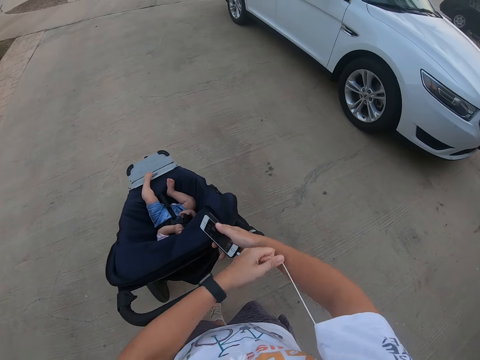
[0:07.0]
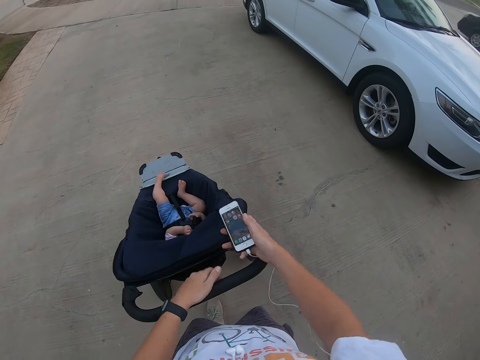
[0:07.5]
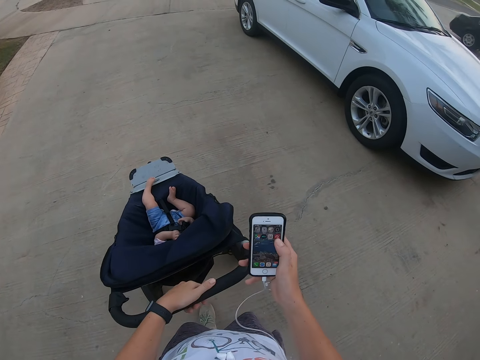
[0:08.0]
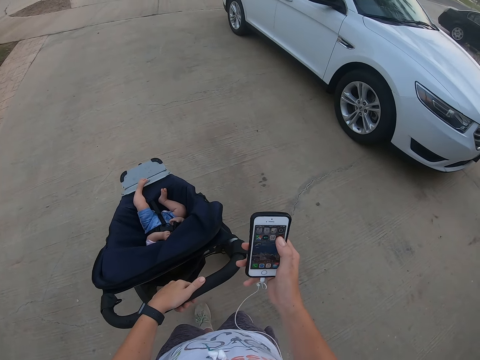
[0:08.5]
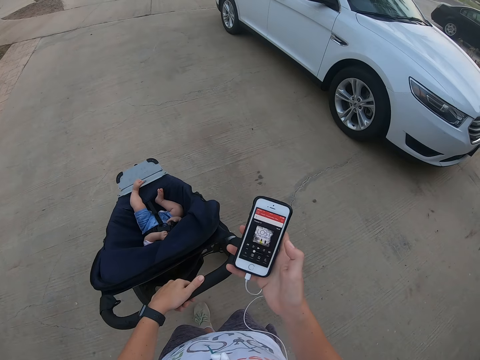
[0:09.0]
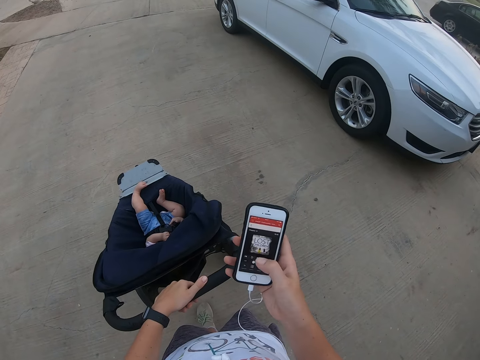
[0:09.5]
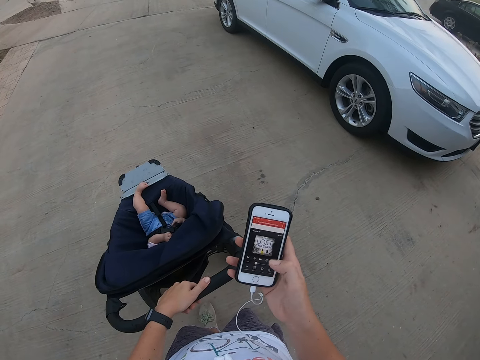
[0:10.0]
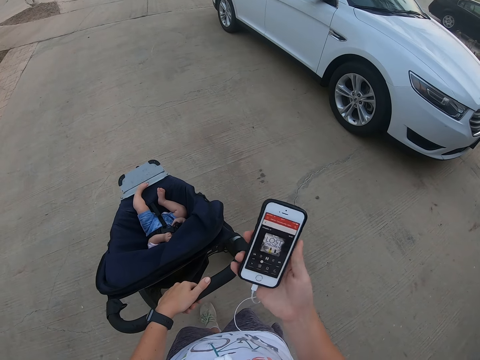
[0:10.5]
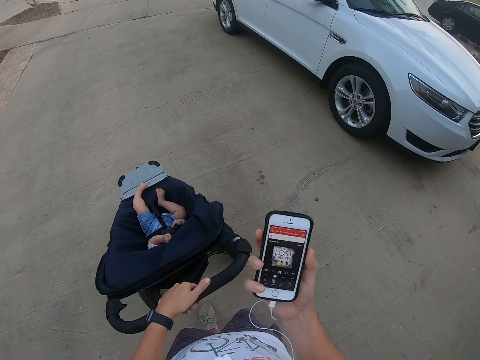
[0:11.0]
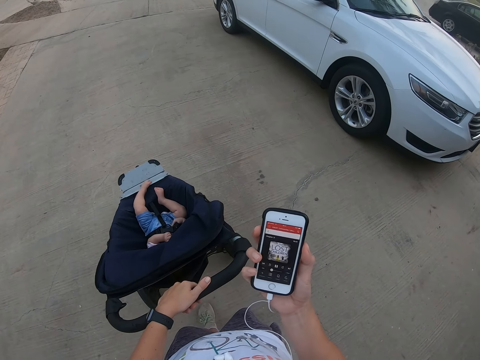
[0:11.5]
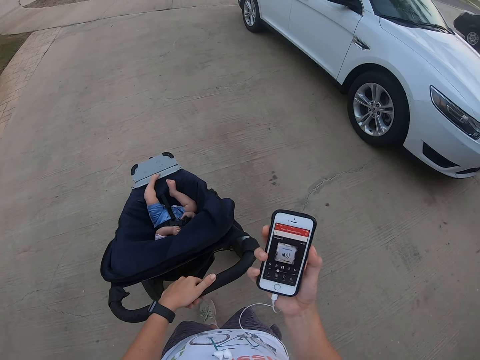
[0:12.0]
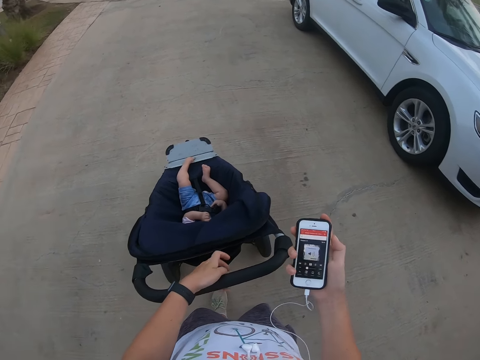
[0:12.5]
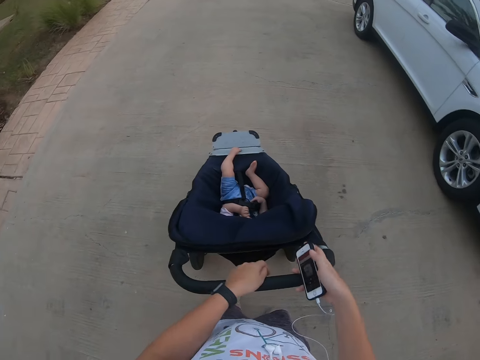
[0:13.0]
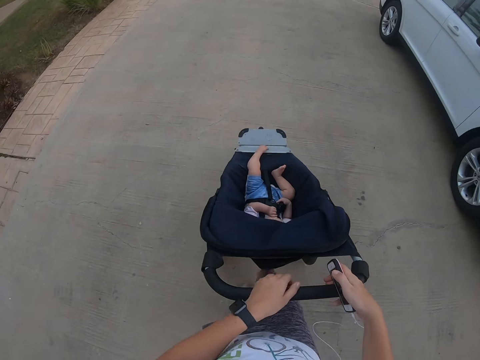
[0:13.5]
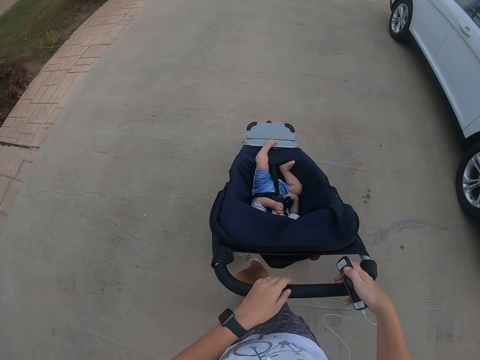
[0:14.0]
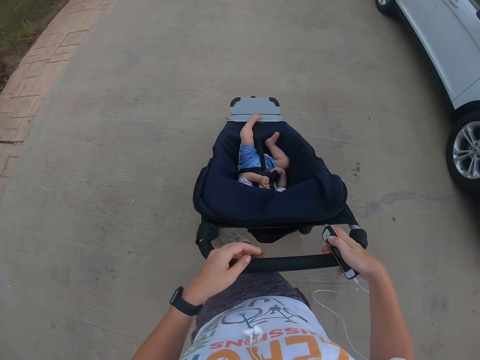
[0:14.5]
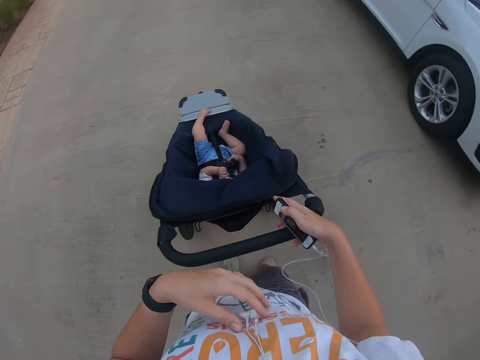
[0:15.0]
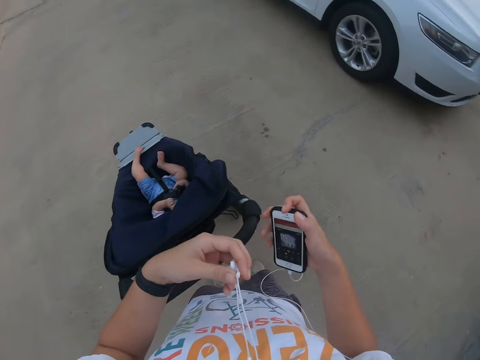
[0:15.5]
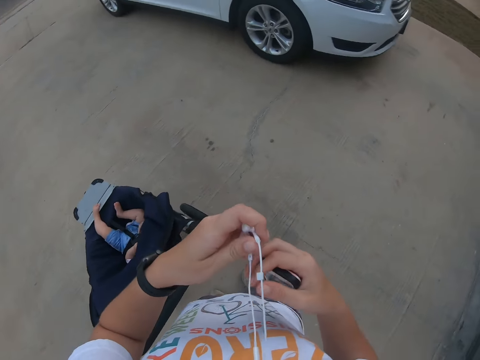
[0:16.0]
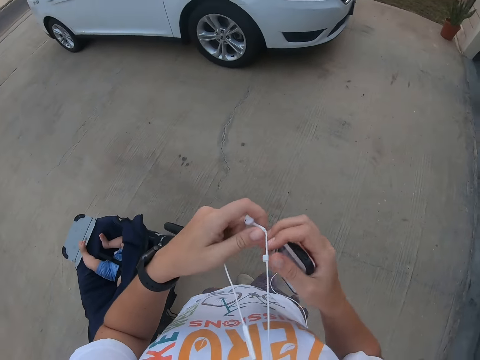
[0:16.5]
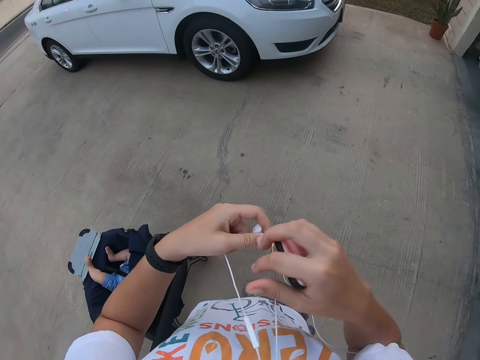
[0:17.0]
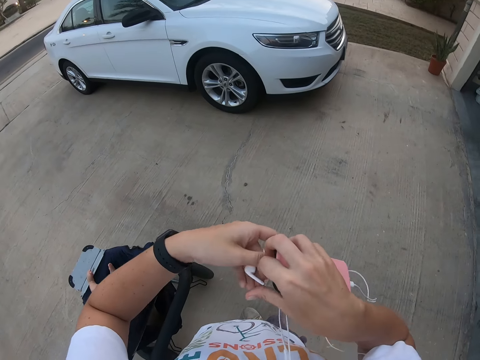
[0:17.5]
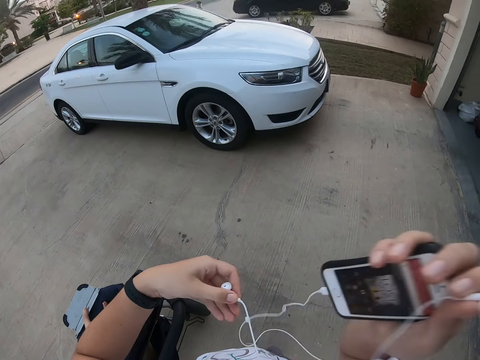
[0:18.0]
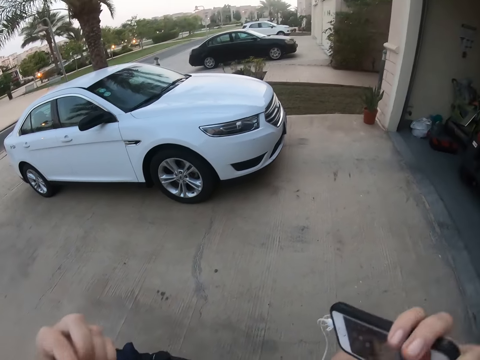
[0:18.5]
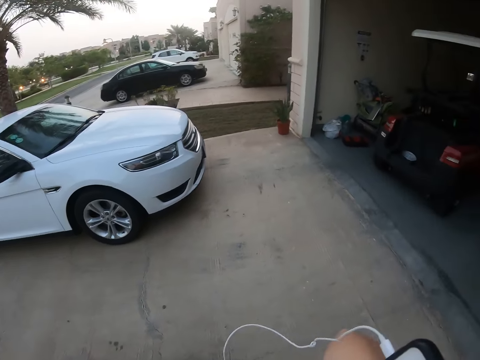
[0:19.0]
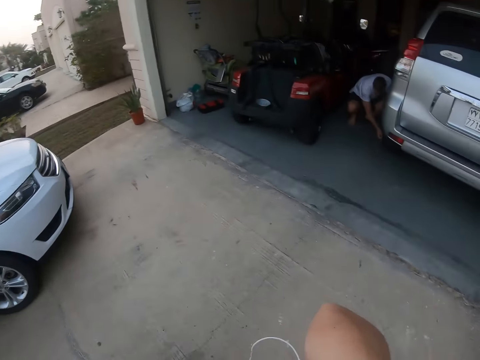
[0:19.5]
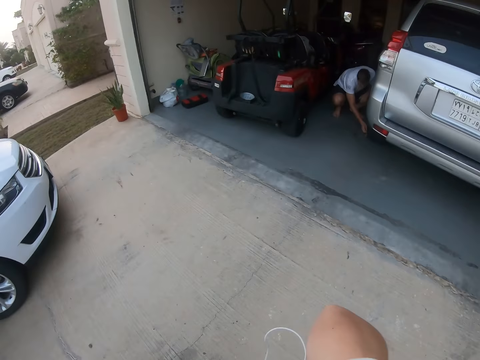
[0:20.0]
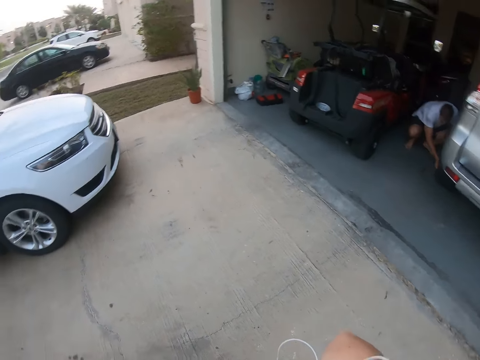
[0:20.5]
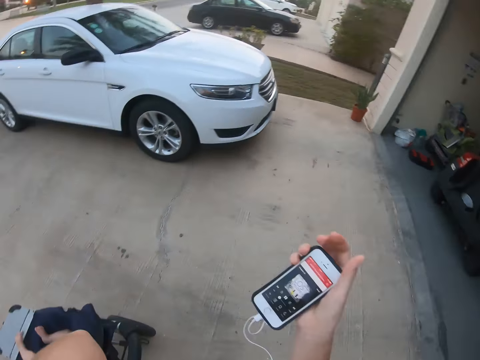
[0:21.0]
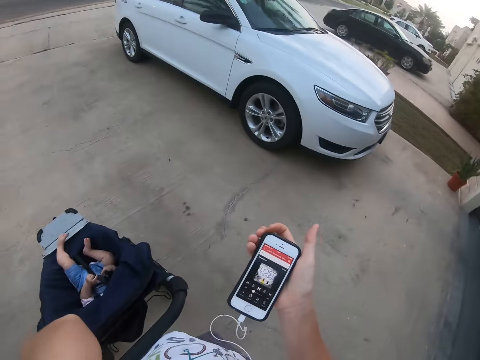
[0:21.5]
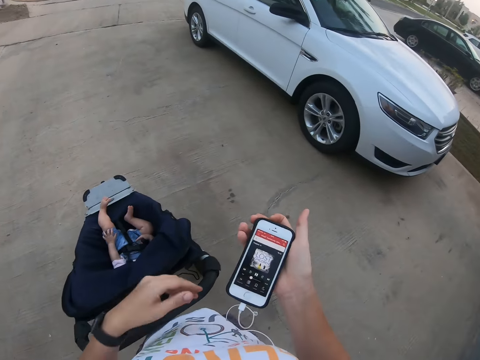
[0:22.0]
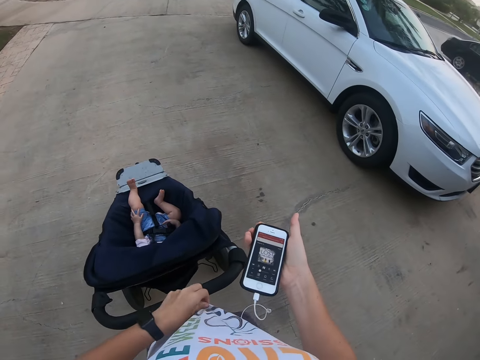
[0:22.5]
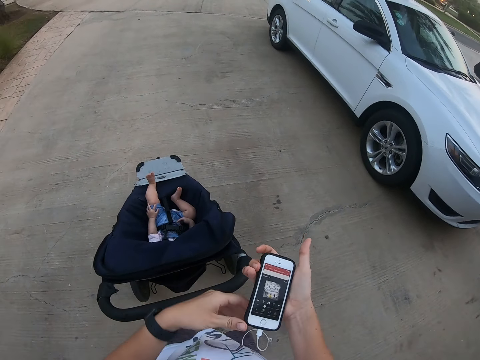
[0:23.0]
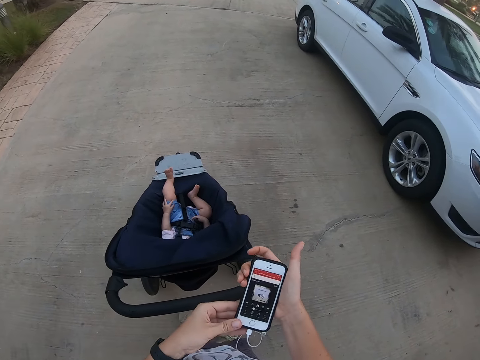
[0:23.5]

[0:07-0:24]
The camera wearer uses the phone. They stare at the baby. They pull the earphones. They put the earphone on the ear. They look around the compound. They use the phone.

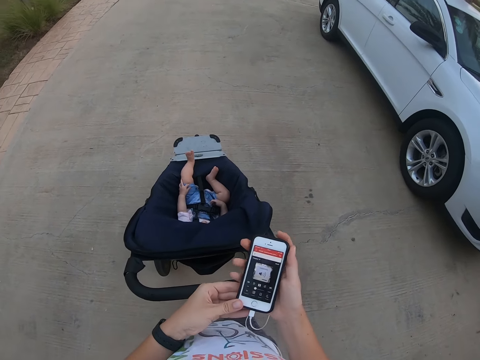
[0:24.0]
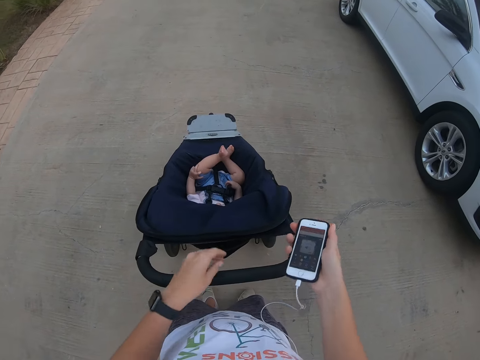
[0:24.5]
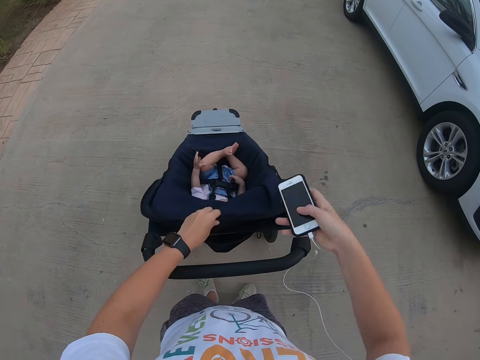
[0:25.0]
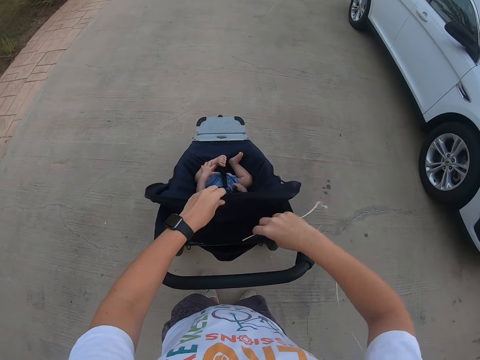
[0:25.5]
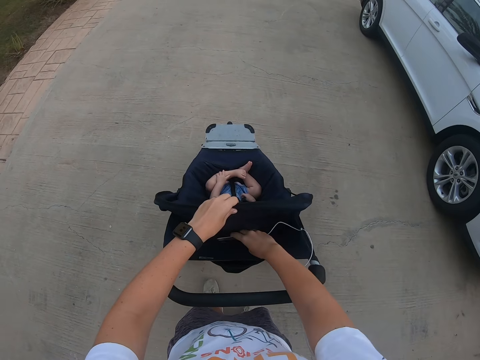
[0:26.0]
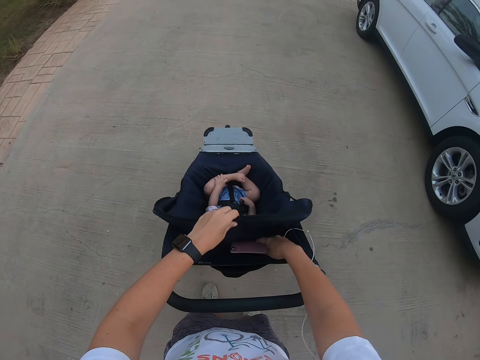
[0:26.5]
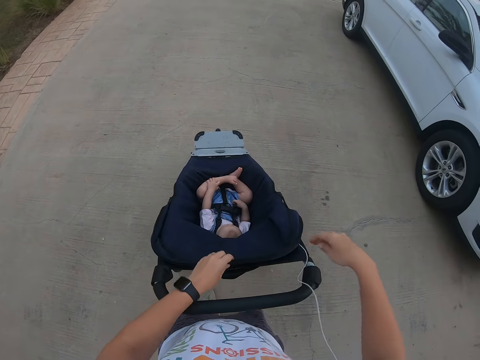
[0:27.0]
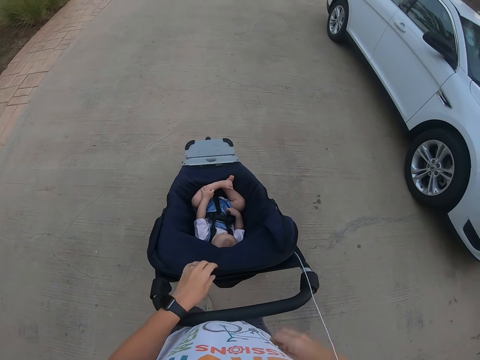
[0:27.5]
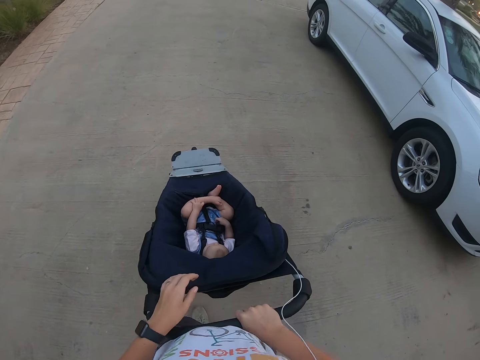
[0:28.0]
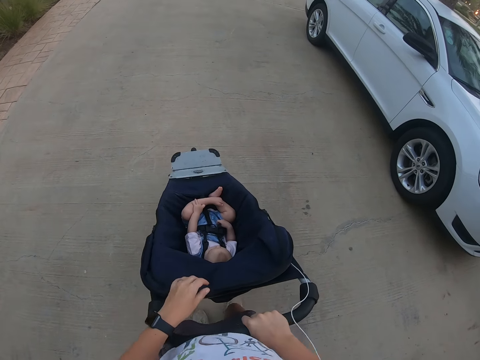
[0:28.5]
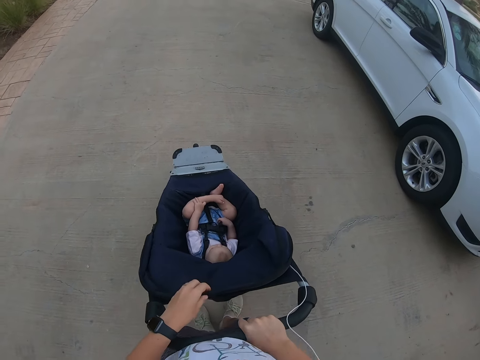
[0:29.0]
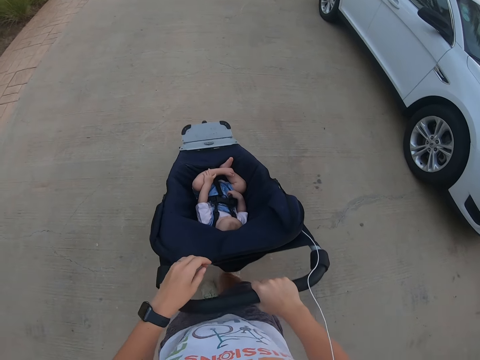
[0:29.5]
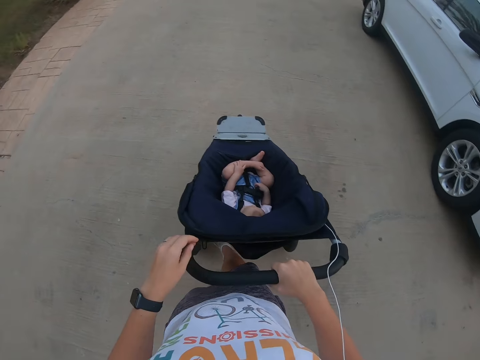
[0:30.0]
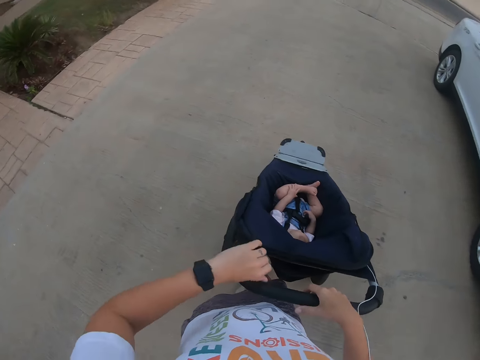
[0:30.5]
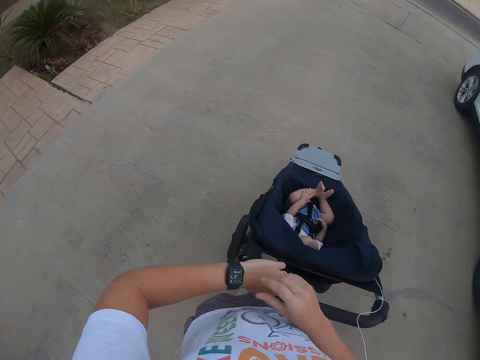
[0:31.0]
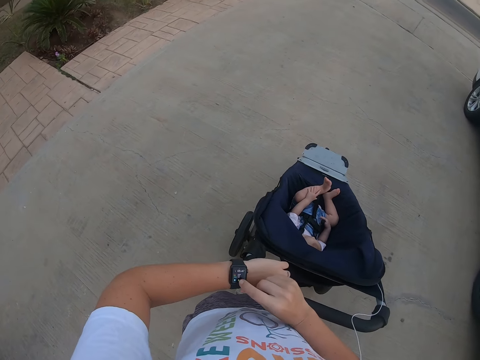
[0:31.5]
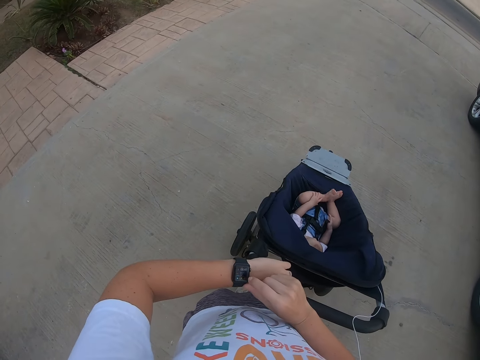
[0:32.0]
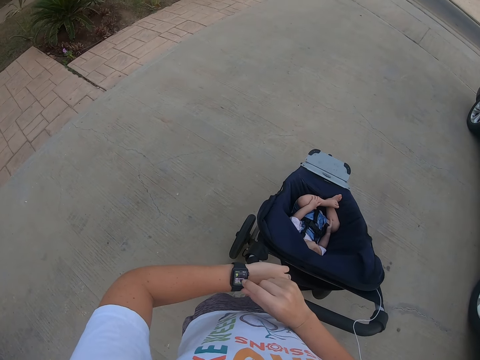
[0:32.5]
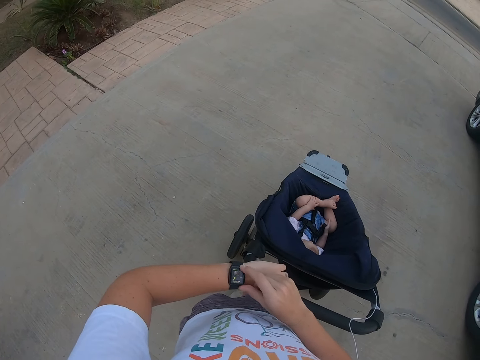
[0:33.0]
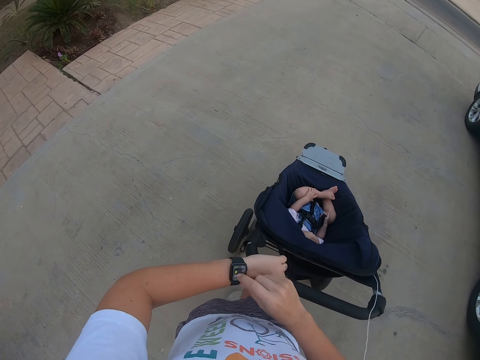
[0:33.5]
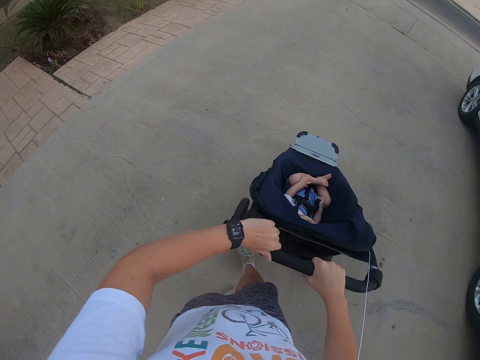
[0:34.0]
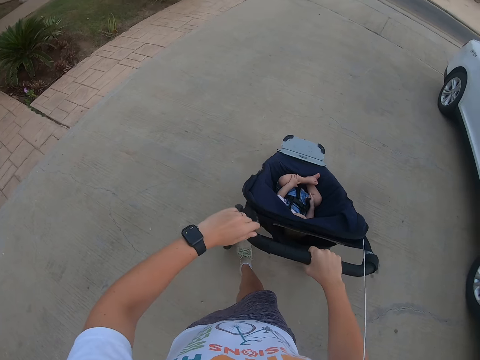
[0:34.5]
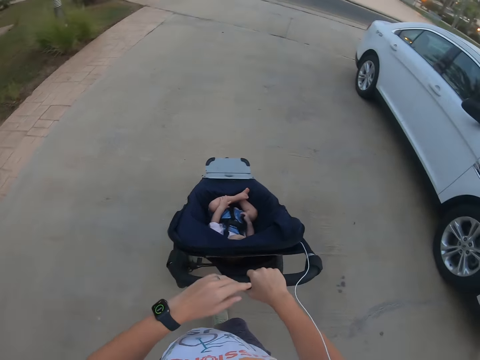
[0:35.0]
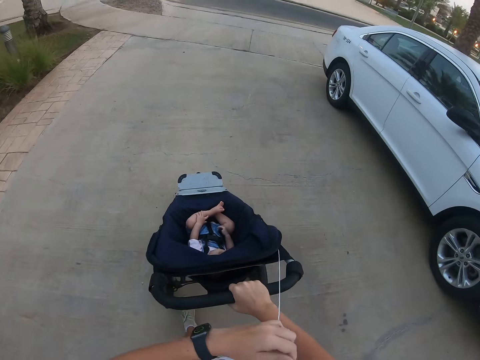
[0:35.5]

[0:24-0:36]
The camera wearer puts the phone on the baby stroller. They hold the baby stroller. They stare at the wrist watch. They set the wrist watch.
